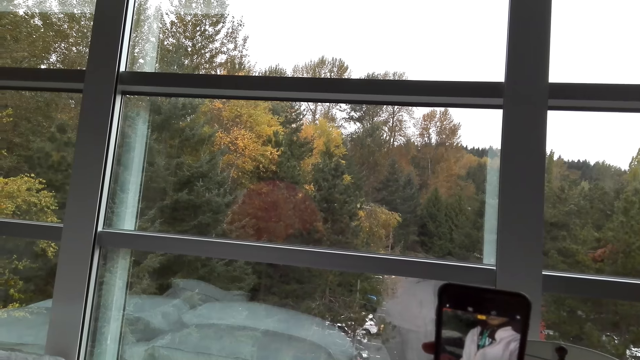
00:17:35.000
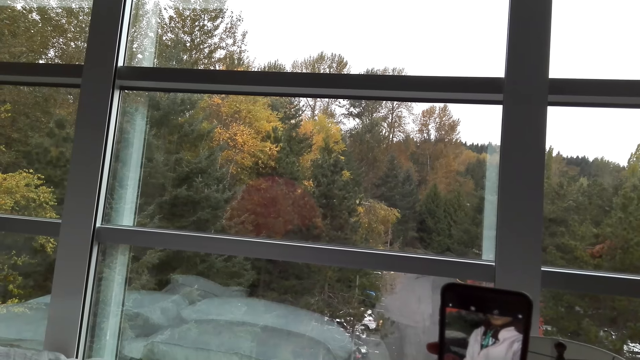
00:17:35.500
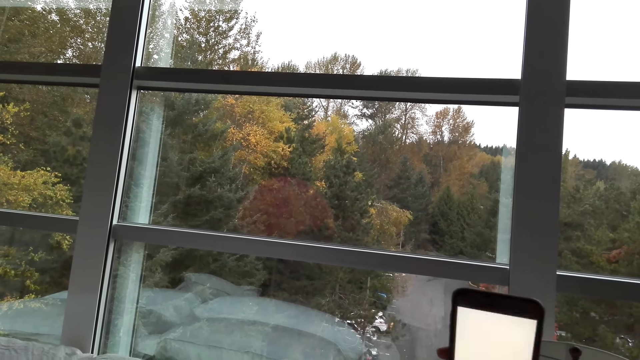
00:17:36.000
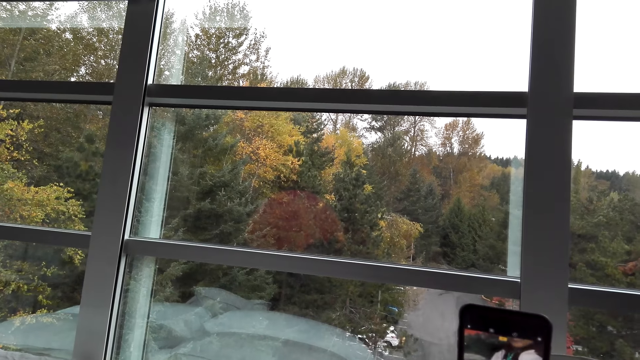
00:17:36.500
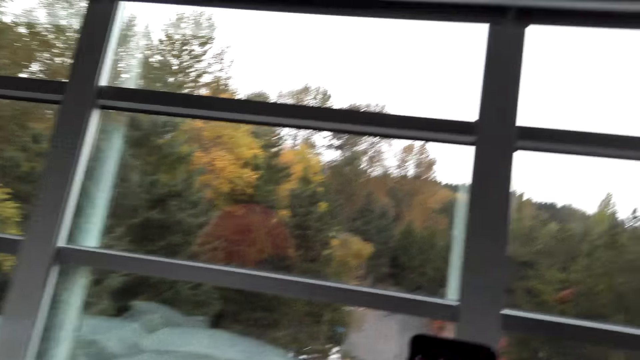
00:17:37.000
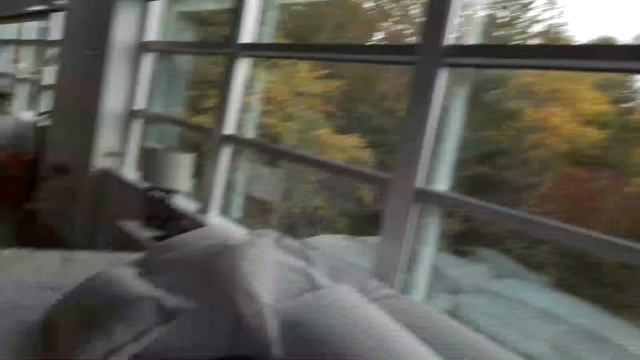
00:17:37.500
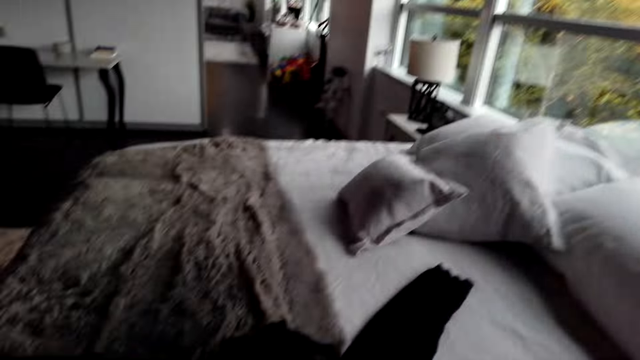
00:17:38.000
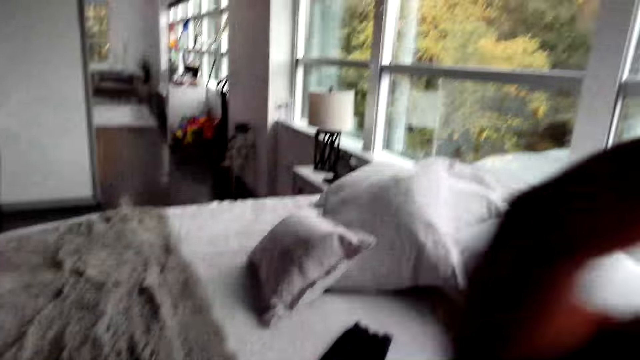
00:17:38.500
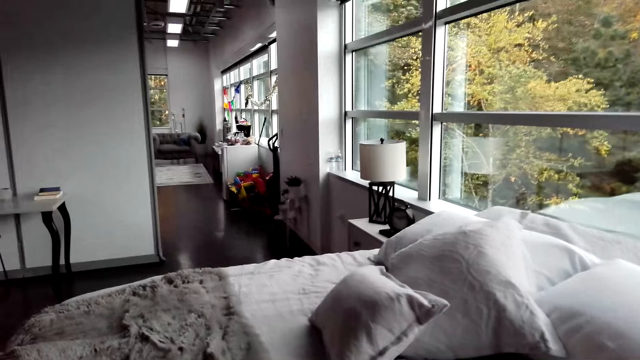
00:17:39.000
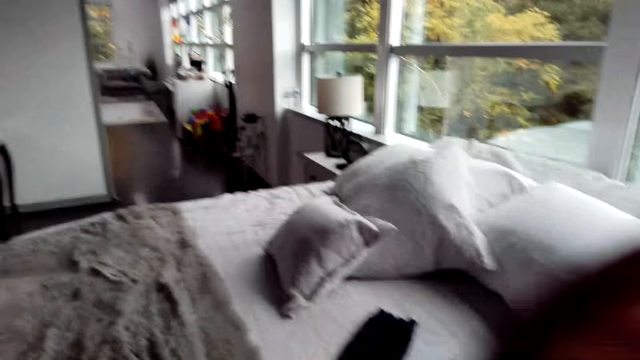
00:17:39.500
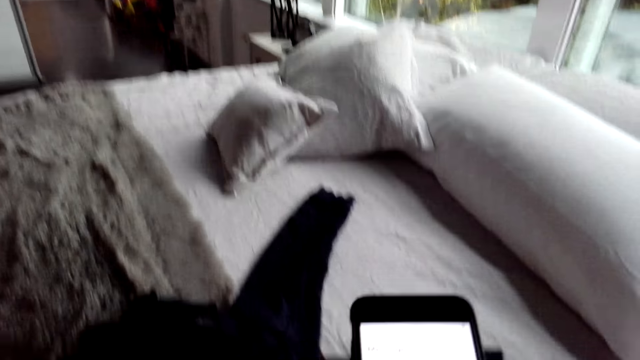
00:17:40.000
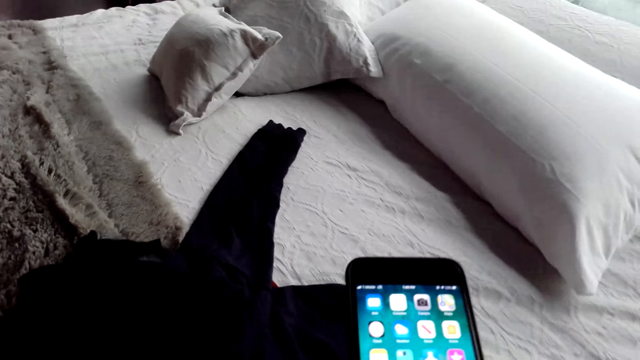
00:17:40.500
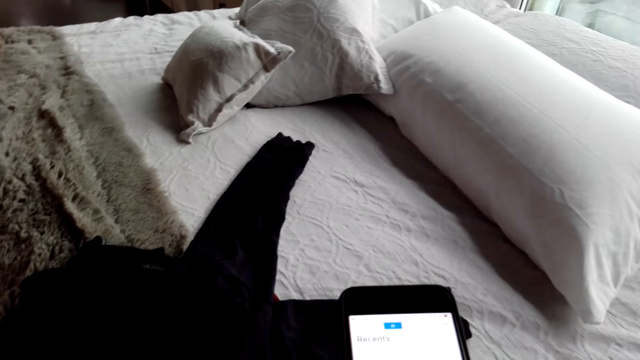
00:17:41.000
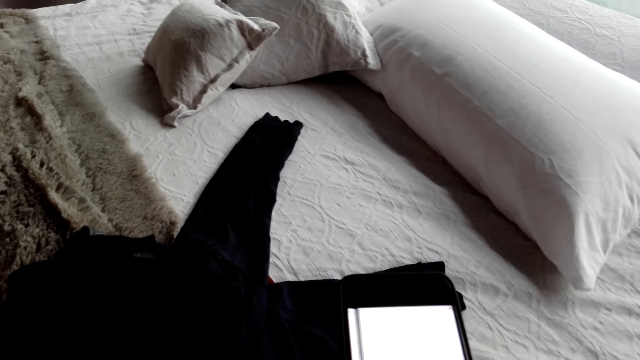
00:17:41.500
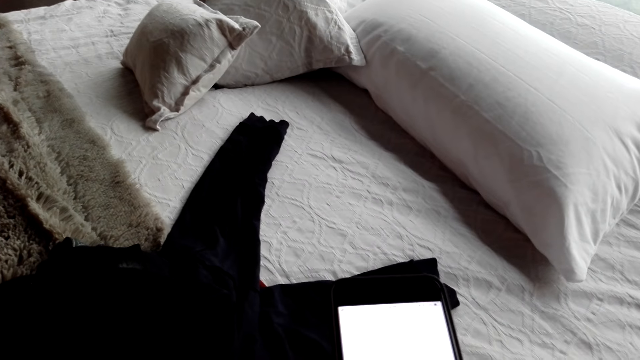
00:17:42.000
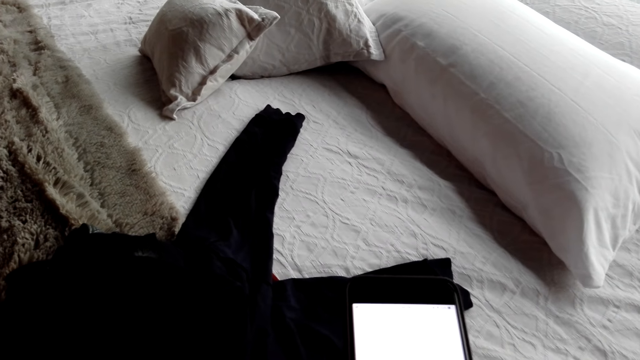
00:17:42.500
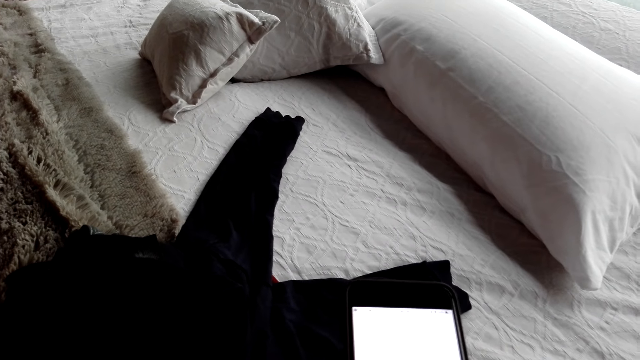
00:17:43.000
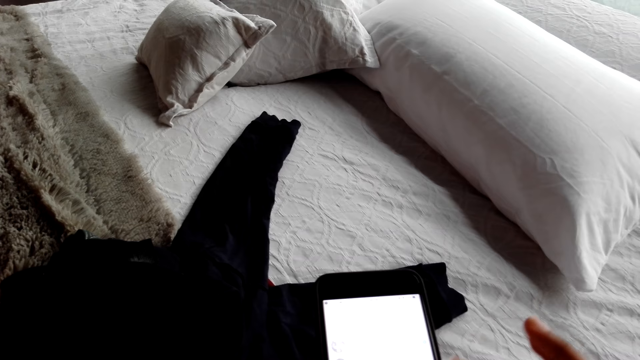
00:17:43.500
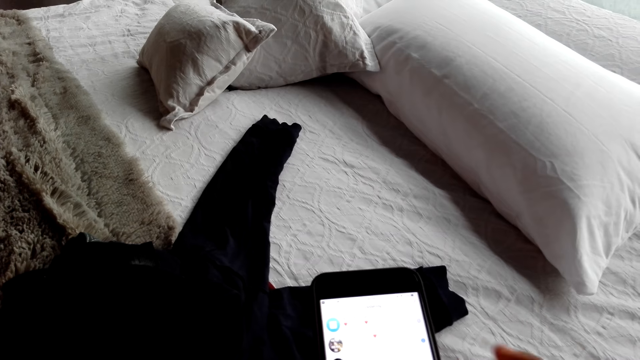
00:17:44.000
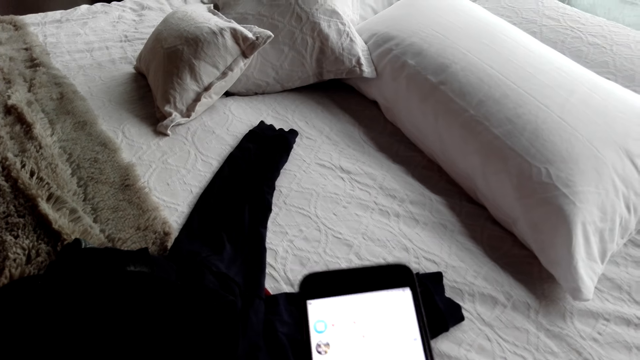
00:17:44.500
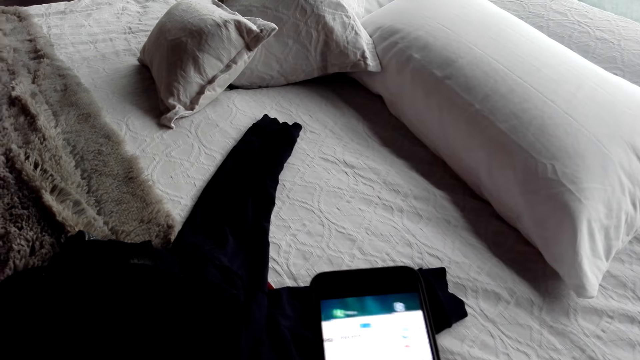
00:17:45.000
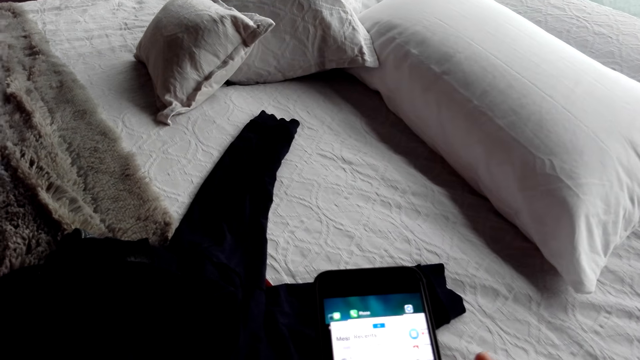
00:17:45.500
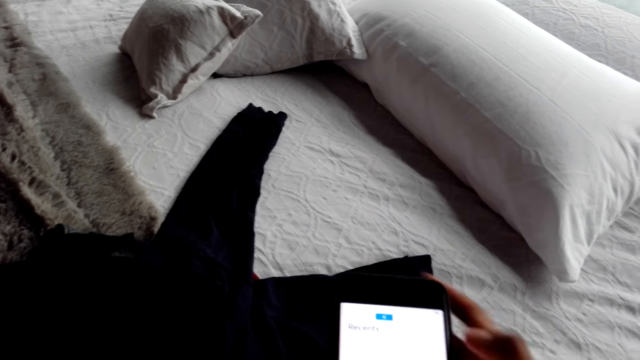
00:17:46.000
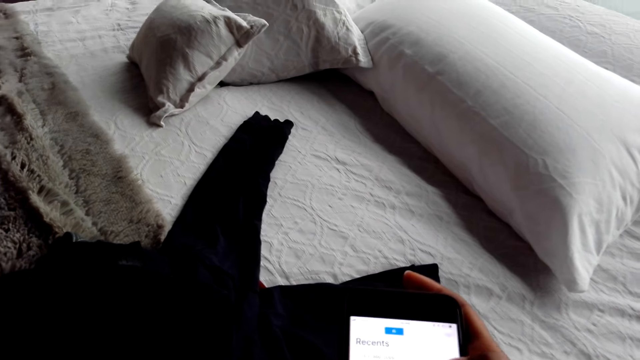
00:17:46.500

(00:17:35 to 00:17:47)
The camera wearer lifts the hand. They operate the phone. They scroll the phone.

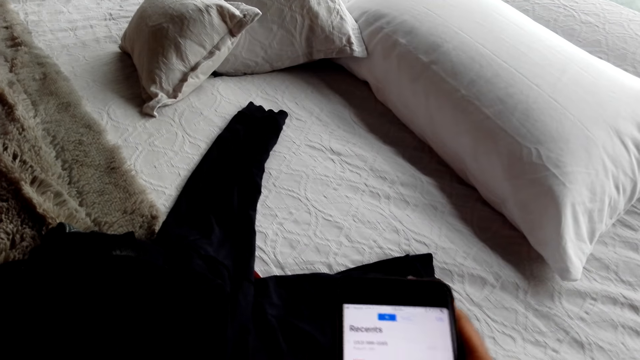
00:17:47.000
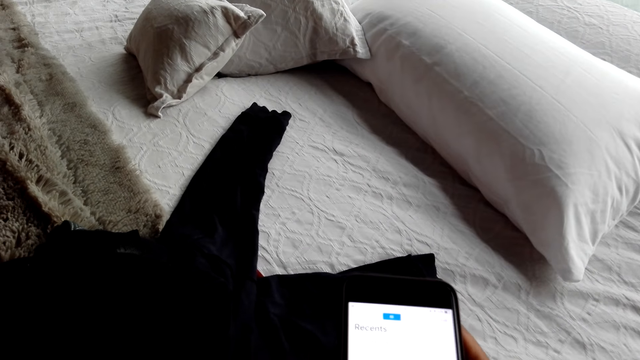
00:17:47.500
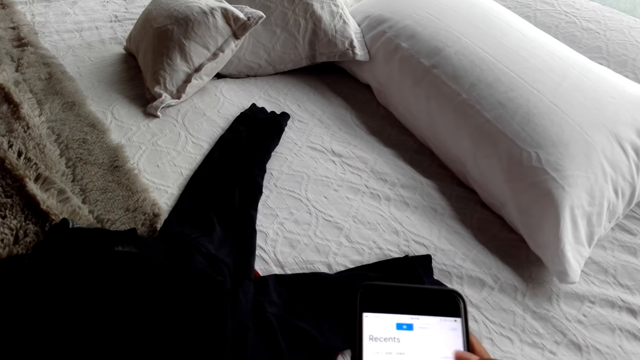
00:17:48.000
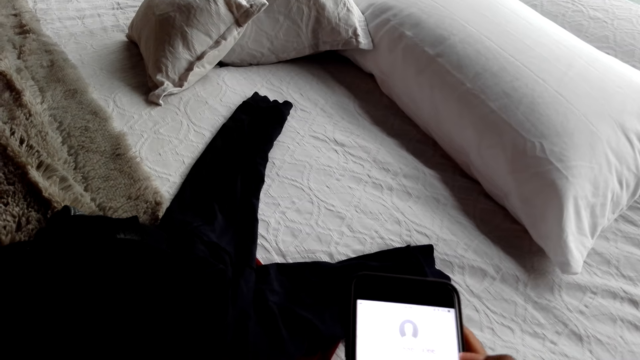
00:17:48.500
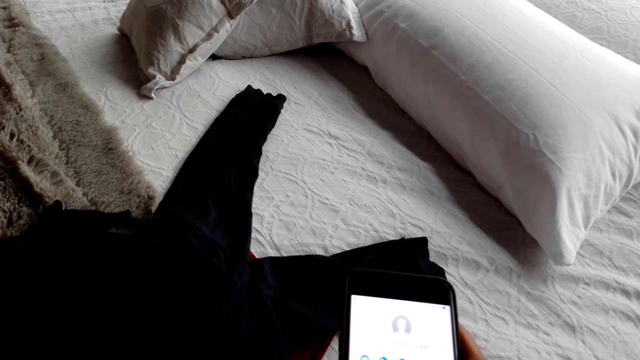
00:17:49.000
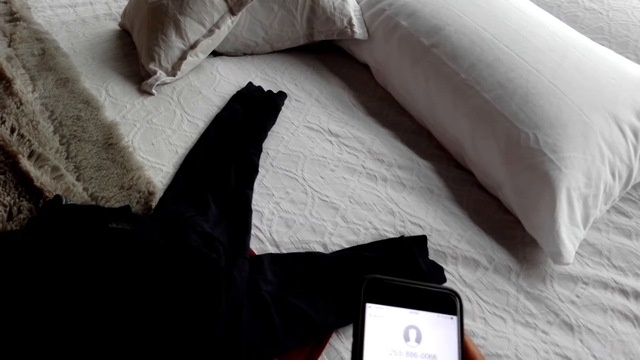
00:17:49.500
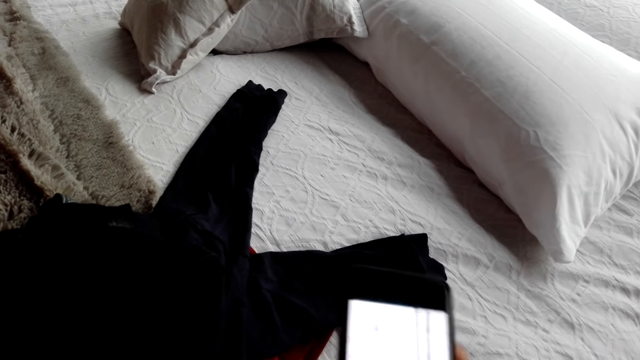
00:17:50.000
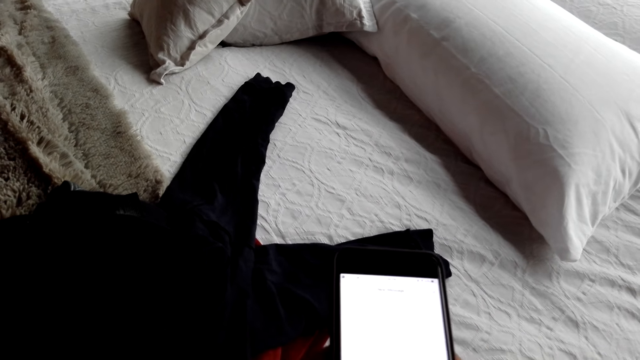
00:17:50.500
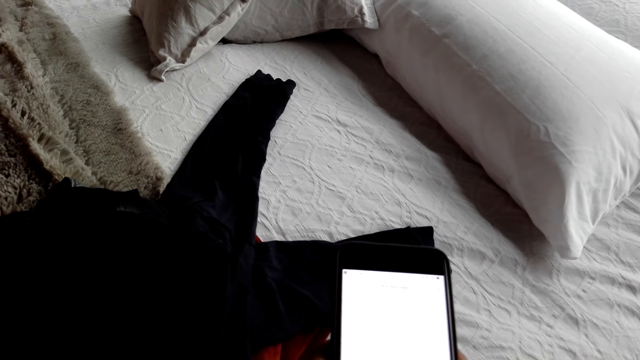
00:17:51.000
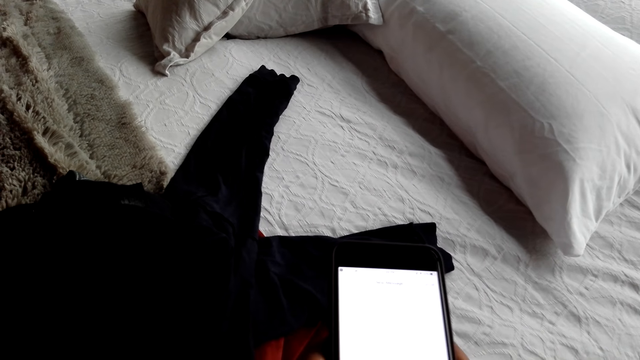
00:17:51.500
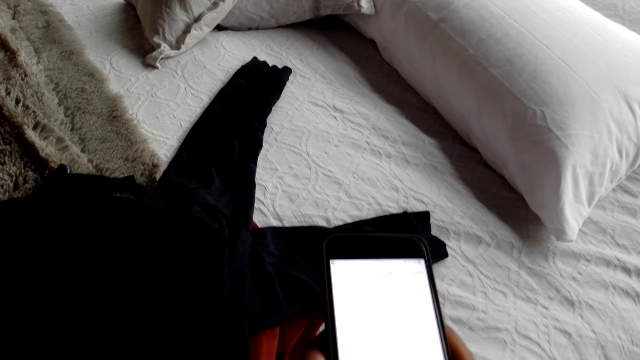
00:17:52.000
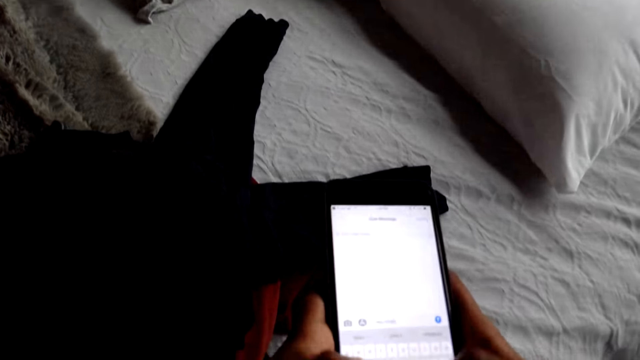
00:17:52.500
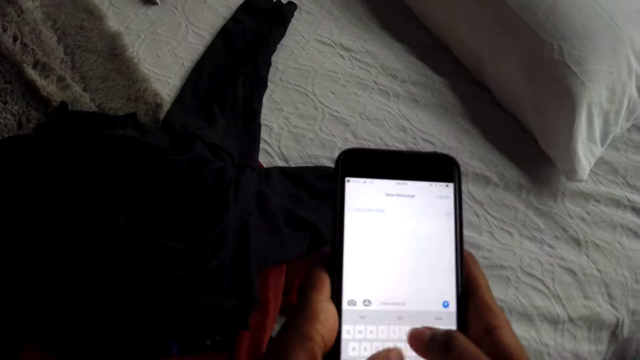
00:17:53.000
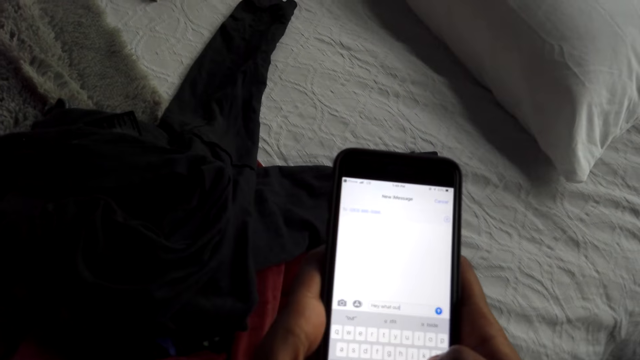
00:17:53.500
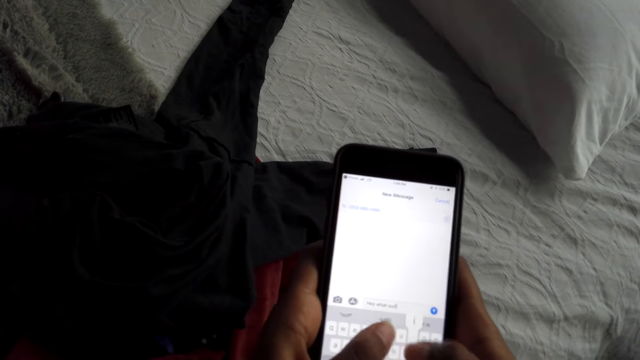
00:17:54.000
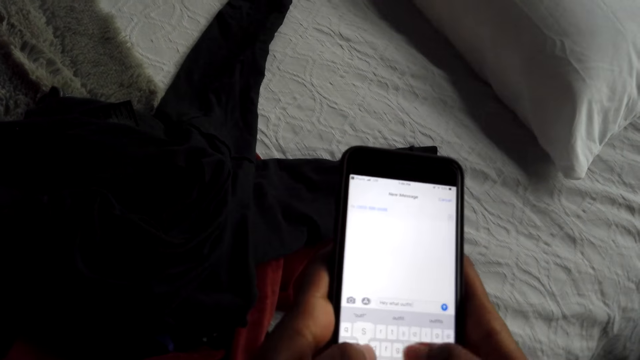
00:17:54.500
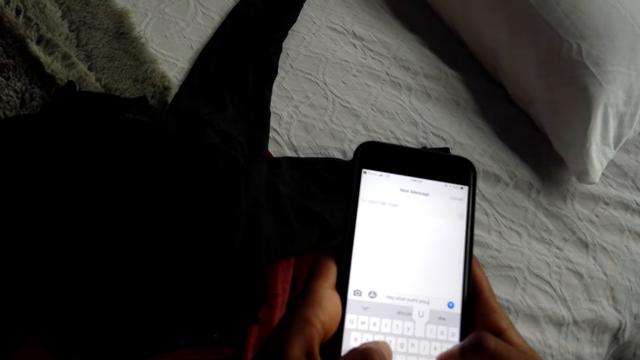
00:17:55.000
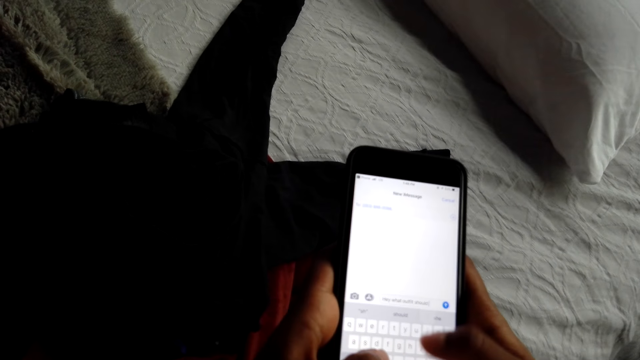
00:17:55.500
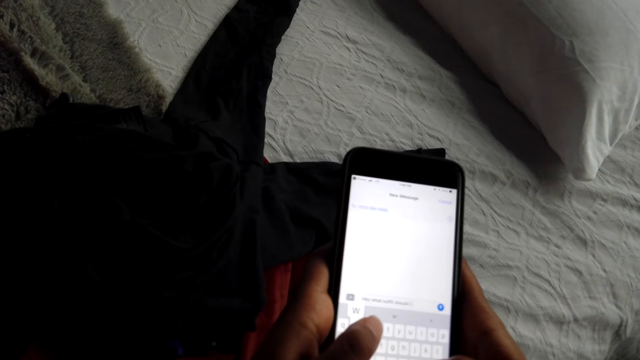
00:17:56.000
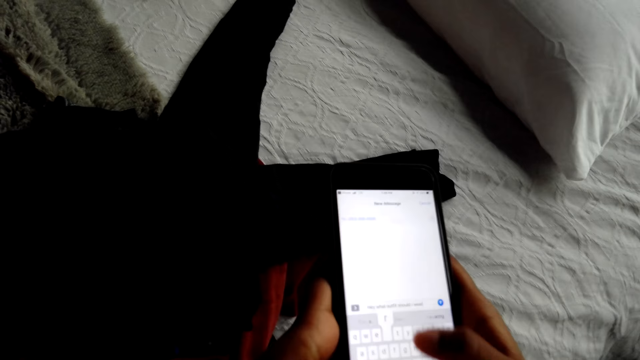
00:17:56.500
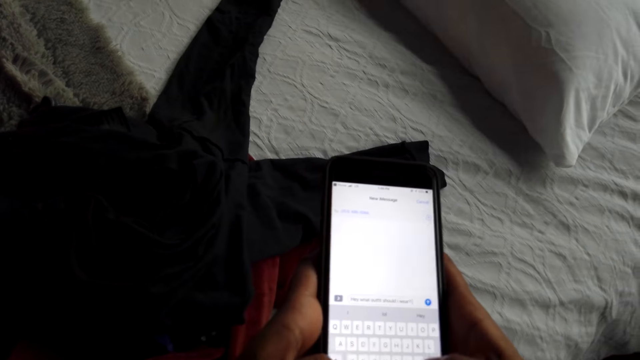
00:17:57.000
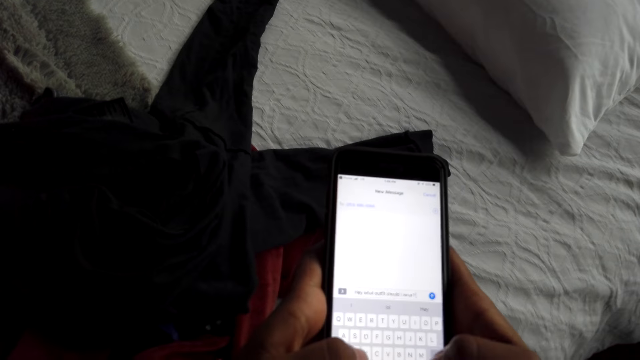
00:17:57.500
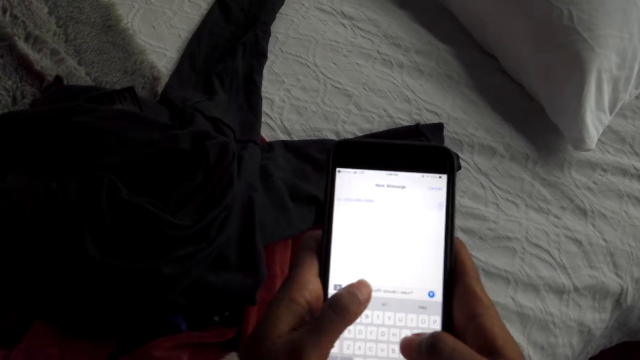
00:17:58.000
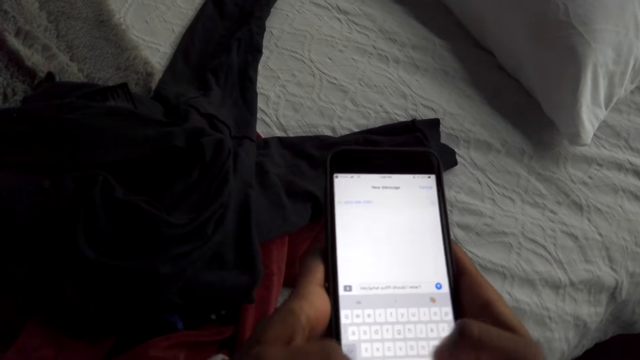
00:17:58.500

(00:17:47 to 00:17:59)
The camera wearer taps the phone.
